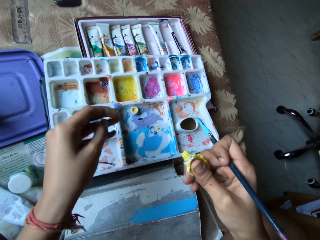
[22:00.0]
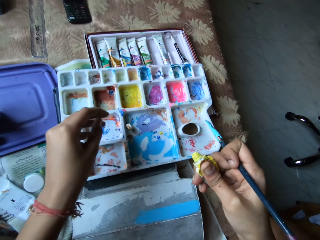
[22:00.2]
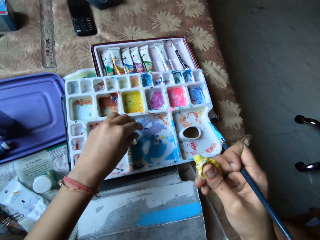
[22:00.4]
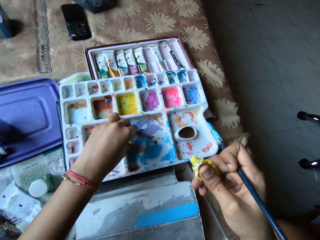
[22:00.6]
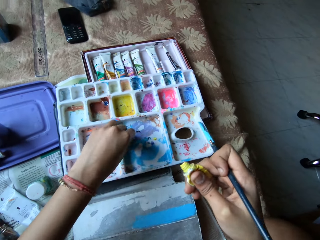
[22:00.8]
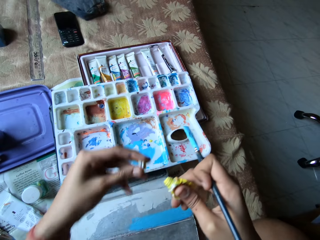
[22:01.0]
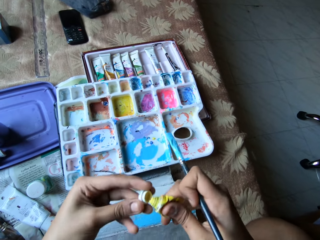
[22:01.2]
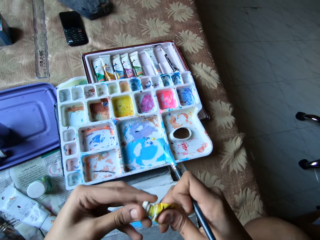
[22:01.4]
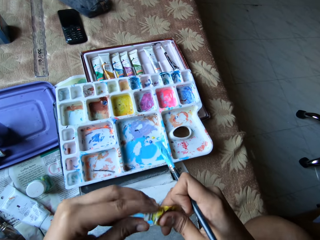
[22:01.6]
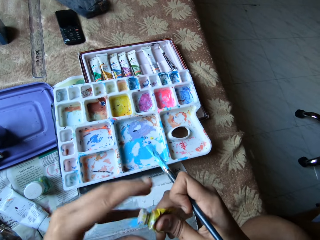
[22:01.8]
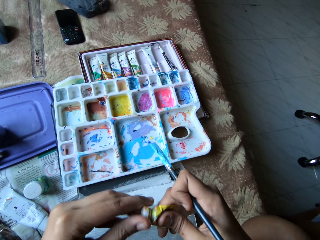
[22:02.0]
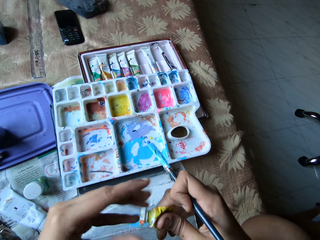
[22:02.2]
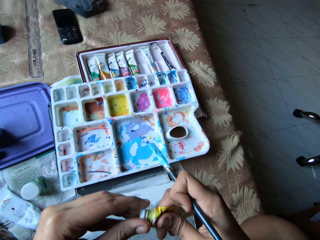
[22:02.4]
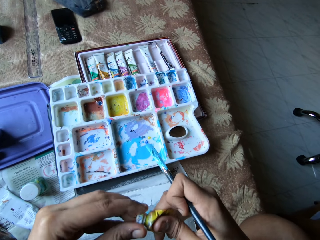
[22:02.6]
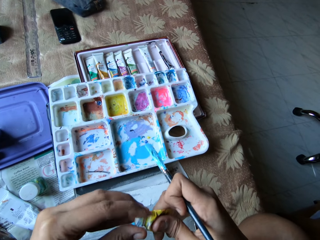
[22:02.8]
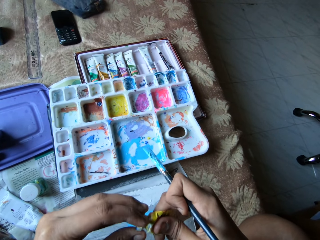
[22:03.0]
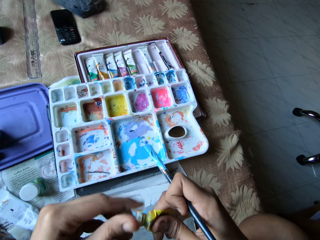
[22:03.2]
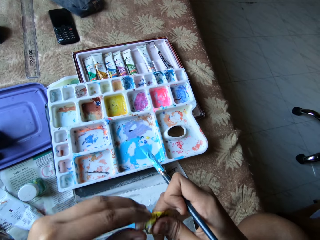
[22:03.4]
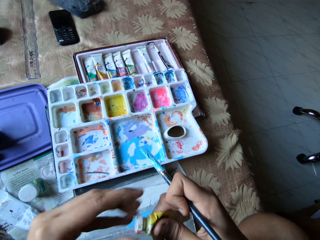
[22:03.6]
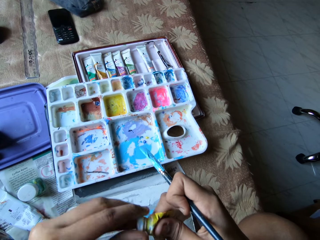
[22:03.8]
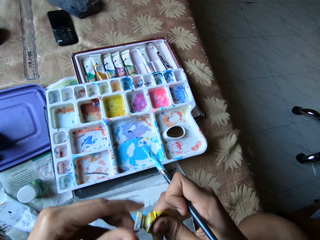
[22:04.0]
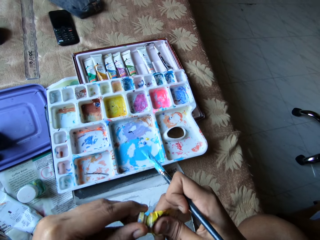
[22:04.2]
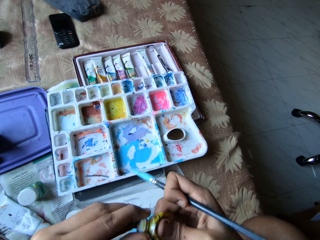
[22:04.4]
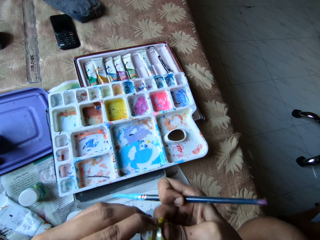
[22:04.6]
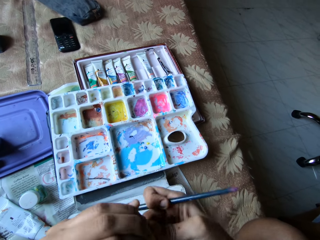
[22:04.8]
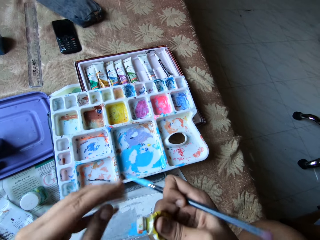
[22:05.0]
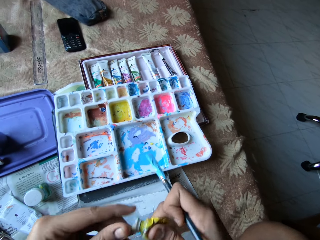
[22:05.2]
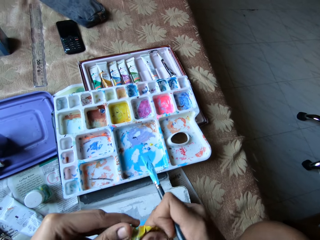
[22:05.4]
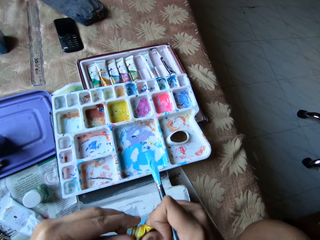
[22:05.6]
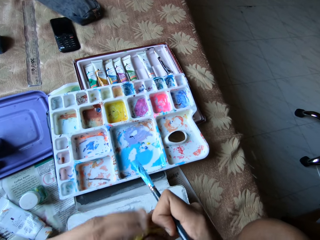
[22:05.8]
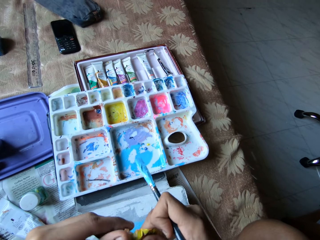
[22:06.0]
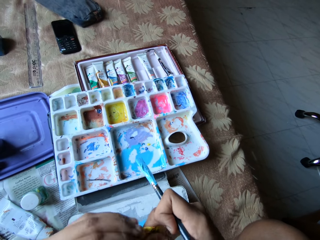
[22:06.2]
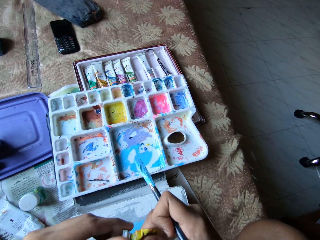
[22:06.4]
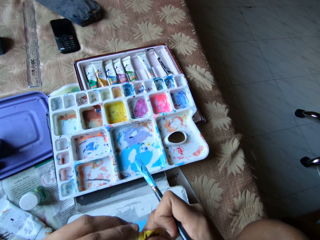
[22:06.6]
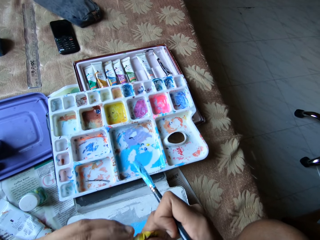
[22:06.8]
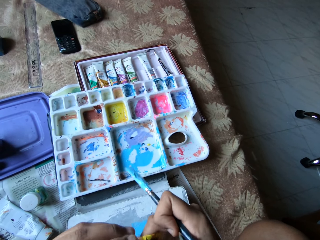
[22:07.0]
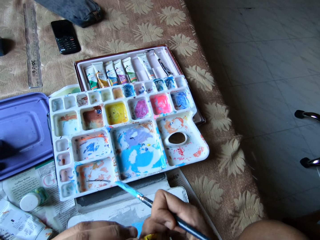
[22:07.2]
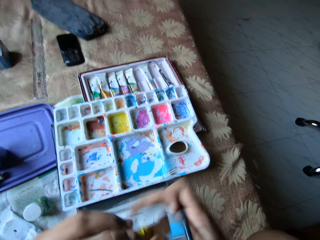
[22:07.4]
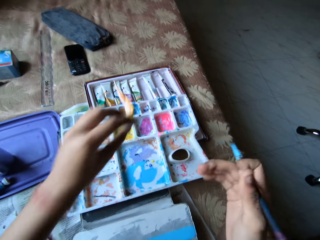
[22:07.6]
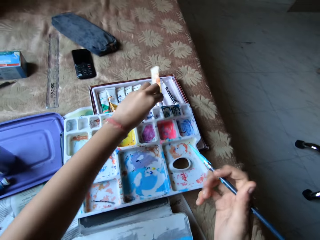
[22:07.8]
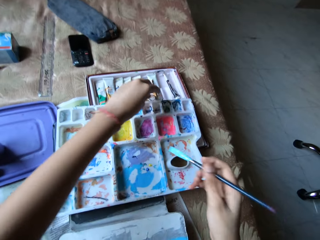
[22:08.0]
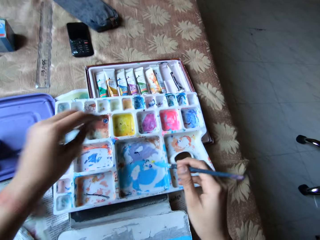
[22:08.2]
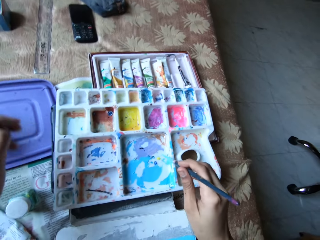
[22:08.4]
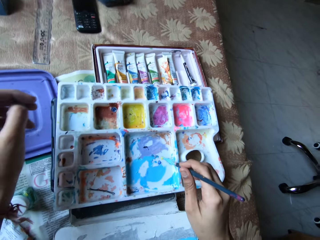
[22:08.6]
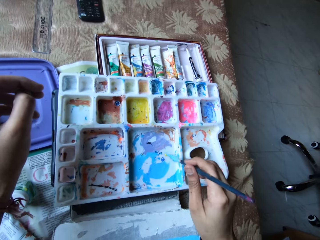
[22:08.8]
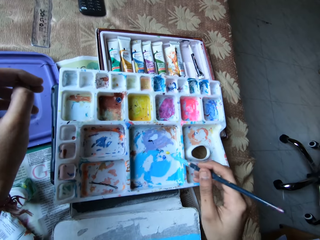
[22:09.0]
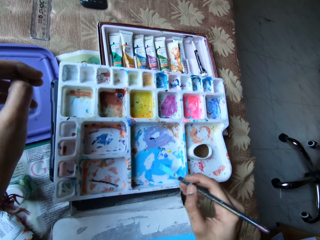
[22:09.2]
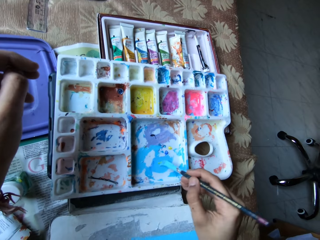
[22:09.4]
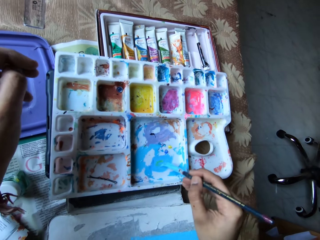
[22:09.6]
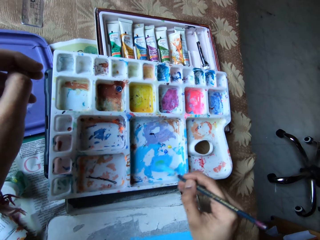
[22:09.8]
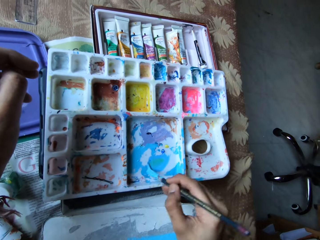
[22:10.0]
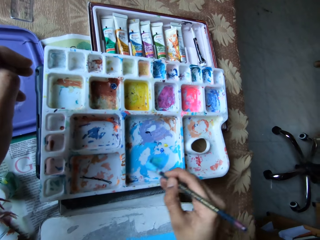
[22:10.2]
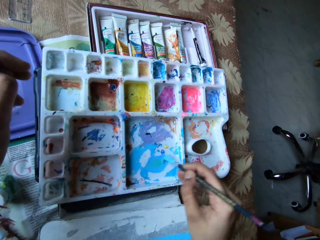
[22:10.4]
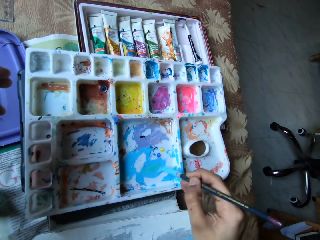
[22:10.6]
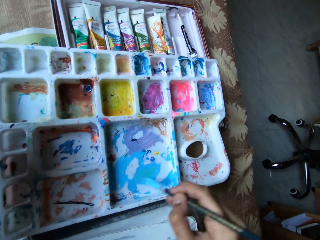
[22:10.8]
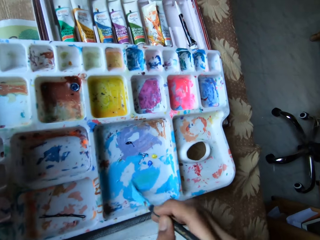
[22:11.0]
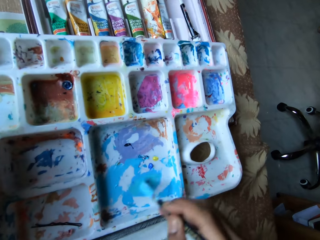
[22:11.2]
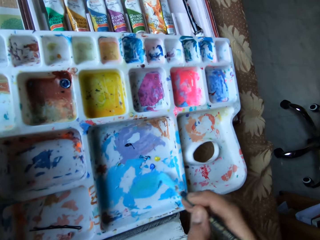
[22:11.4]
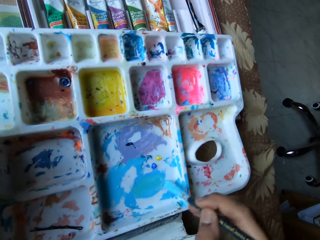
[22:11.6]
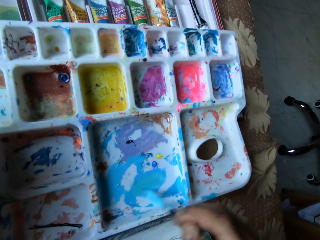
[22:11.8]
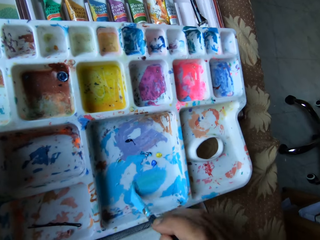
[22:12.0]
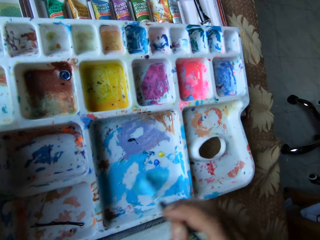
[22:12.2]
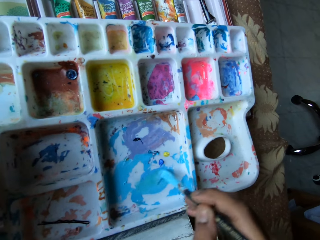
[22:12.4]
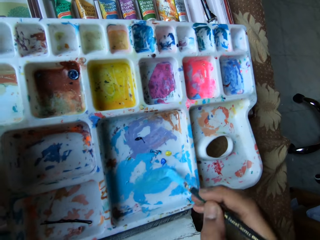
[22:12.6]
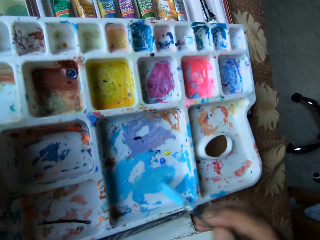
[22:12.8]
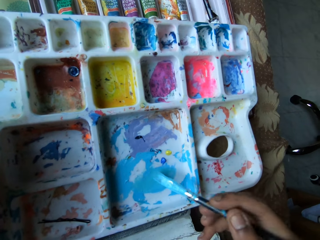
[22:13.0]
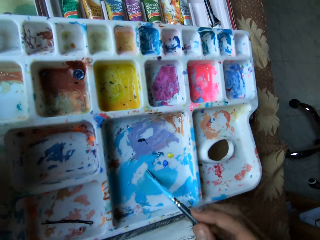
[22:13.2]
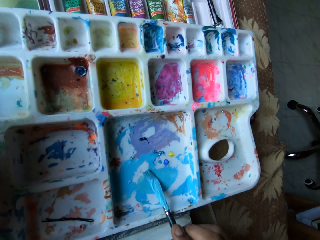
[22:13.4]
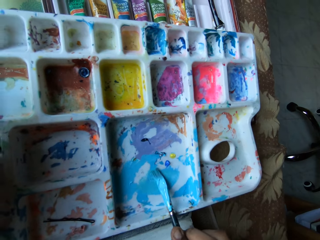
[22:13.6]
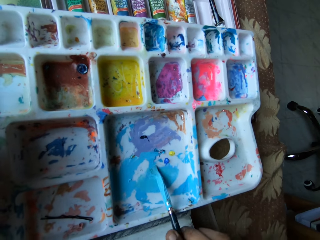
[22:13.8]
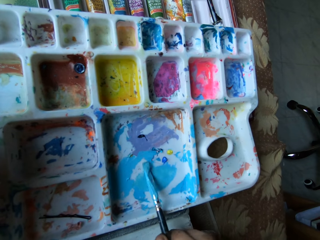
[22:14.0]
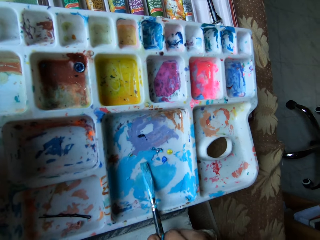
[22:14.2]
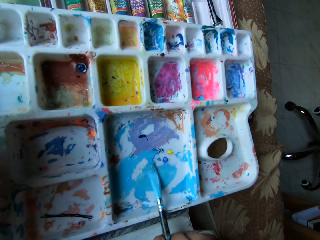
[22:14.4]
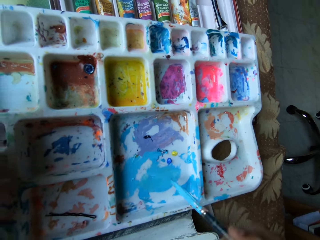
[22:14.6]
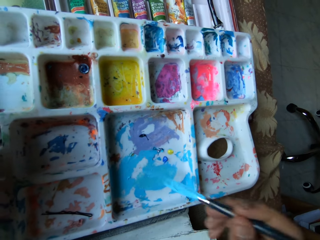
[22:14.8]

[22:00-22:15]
The camera wearer picks up the lid from the paint palette with their left hand. They cover the paint tube in their right hand with the lid in their left hand. They drop the paint tube in the white tray on the bed with their left hand. They mix the paint in the paint palette with the blue paintbrush in their right hand. They paint using a brush in their right hand.

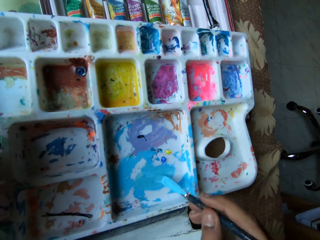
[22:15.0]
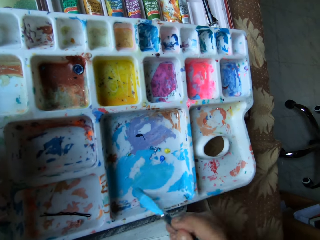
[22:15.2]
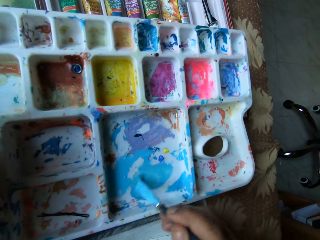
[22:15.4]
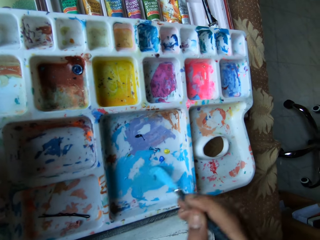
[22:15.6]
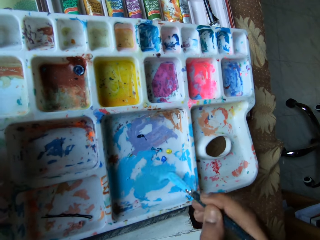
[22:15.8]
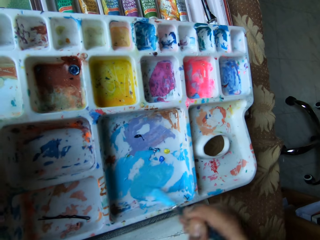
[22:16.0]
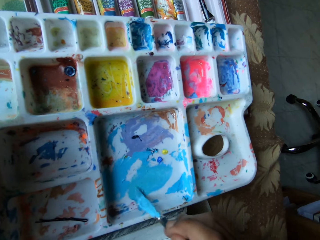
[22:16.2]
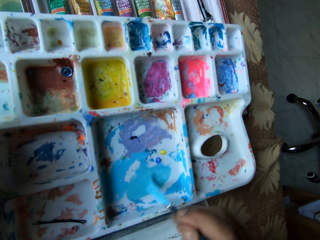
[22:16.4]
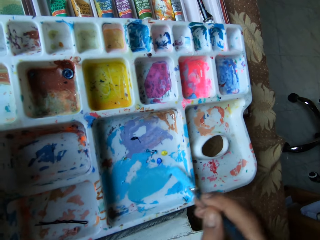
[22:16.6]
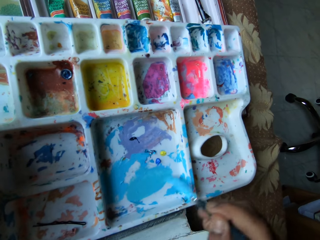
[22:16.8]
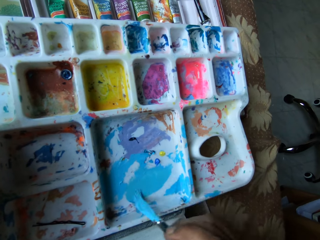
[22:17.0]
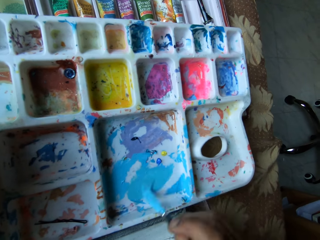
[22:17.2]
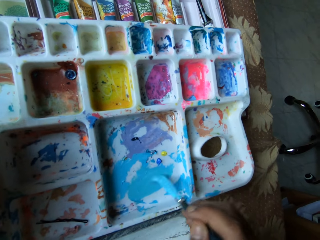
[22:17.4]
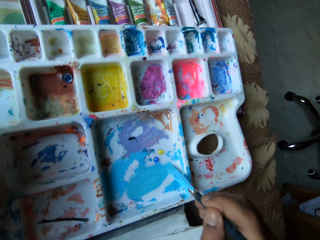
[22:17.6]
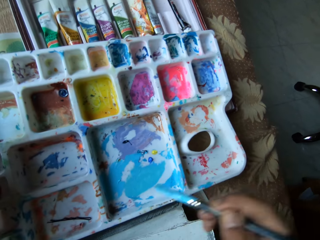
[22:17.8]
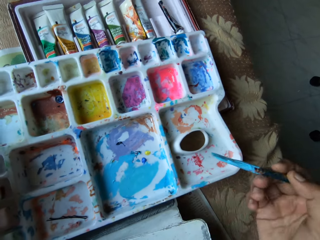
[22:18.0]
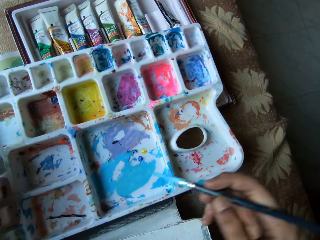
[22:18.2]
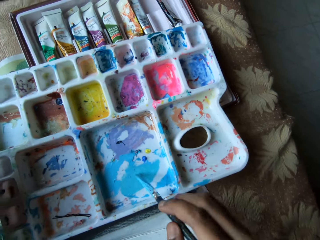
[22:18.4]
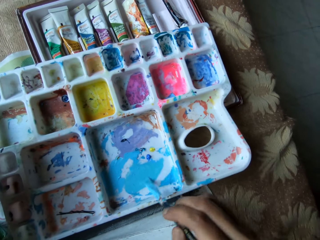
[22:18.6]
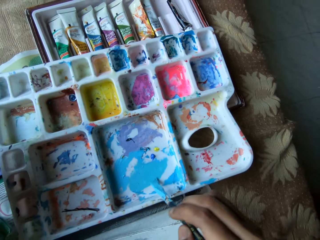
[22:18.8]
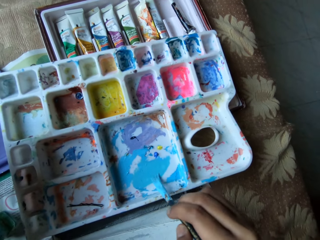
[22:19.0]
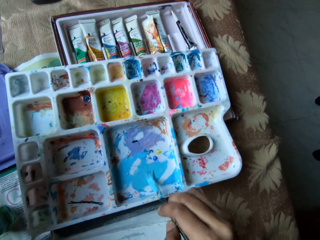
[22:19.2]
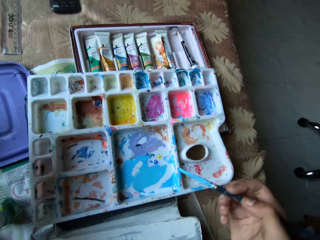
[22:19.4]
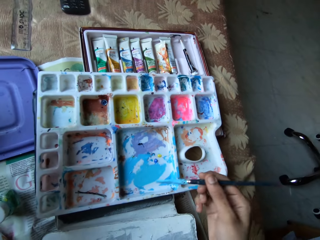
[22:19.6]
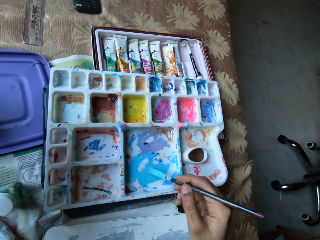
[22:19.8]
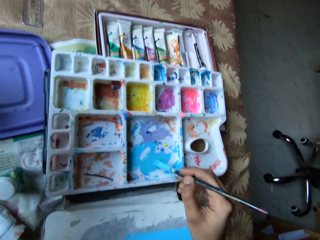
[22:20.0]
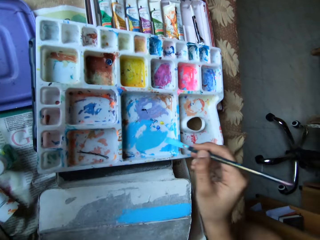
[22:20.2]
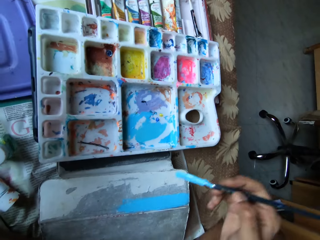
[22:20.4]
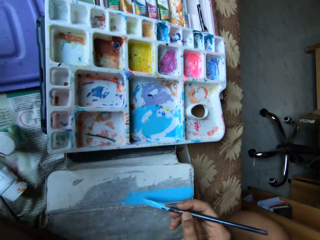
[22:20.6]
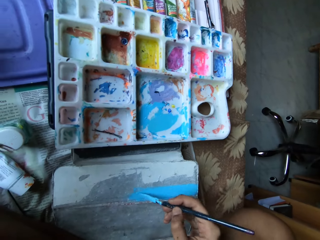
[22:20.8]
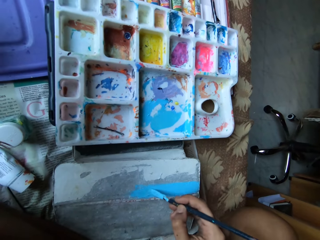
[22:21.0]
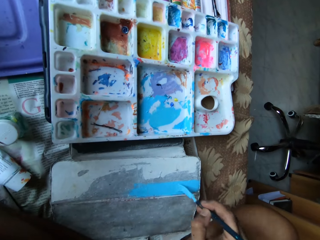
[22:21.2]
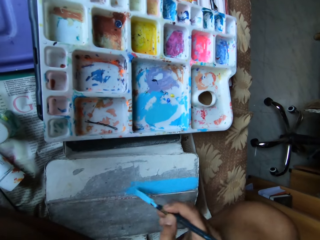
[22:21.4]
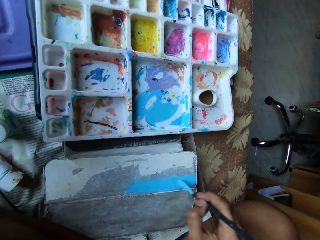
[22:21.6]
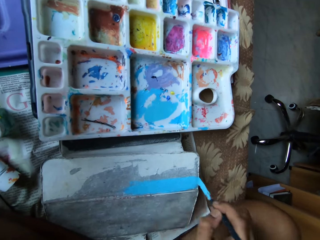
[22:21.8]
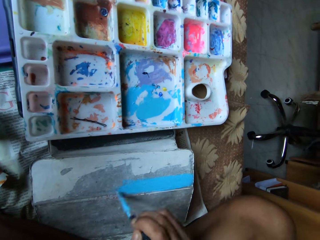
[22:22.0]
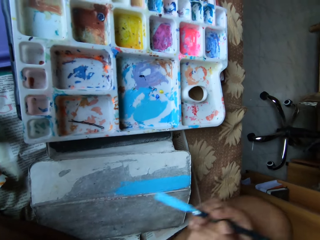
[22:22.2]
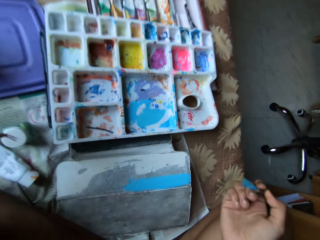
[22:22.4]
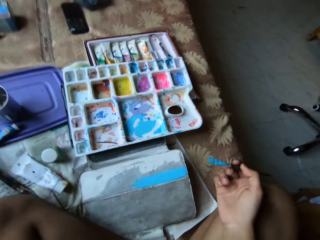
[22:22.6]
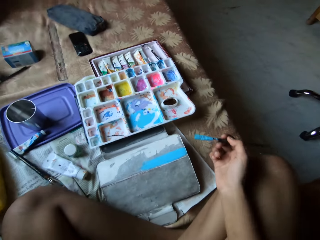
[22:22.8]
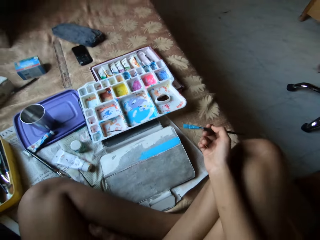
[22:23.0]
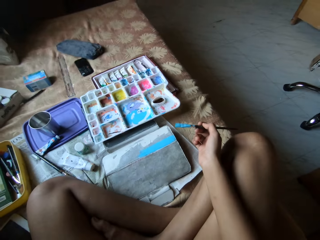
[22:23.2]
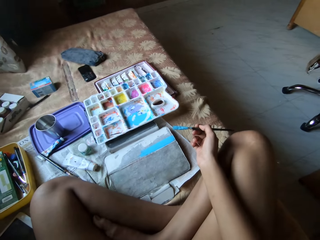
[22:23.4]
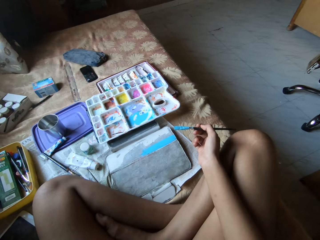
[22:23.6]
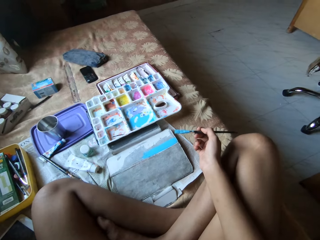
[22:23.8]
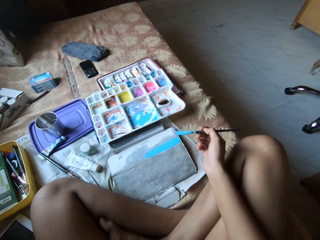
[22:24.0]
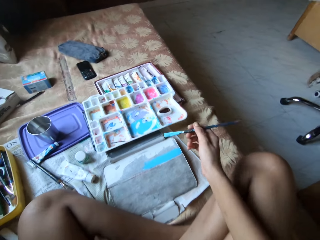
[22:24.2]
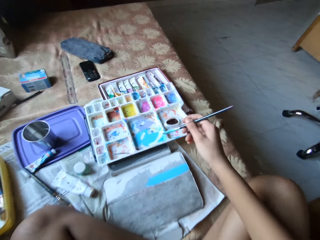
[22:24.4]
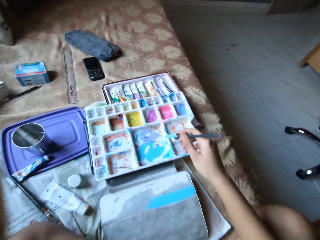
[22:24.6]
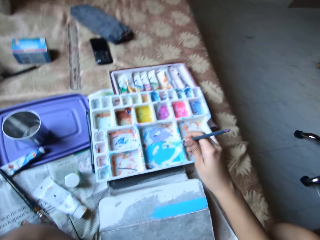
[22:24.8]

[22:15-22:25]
The camera wearer applies some paint on the tablet case on the bed with the blue paintbrush in her right hand. She stops painting.
